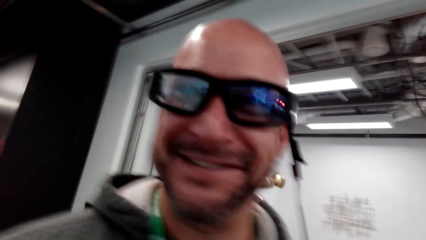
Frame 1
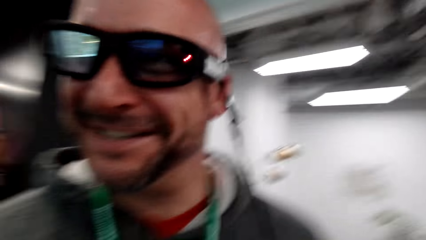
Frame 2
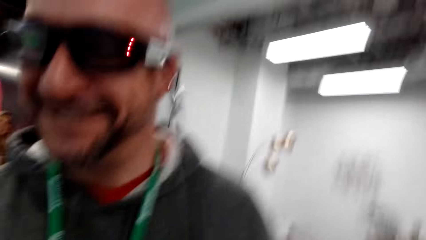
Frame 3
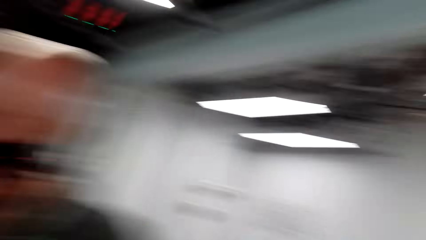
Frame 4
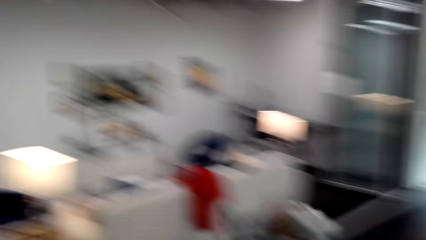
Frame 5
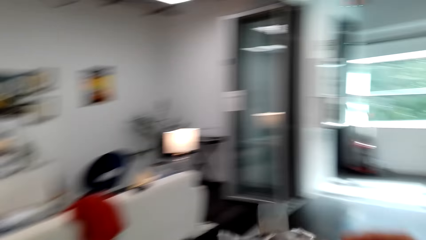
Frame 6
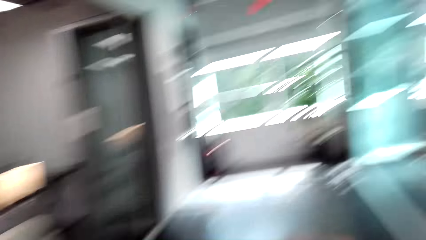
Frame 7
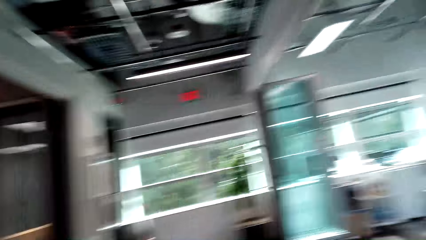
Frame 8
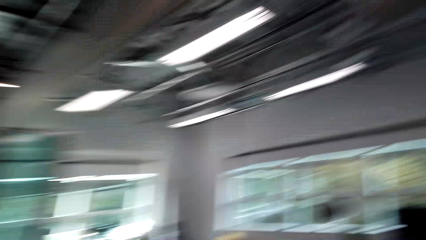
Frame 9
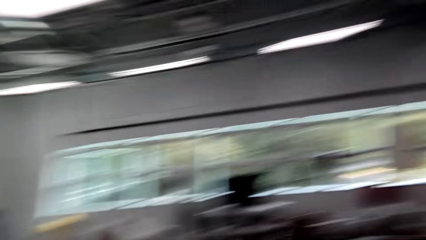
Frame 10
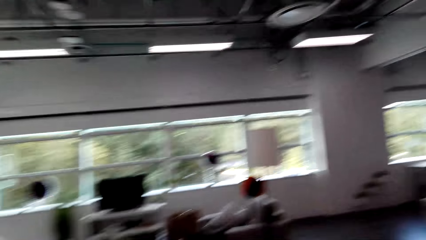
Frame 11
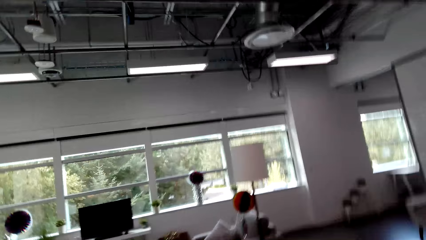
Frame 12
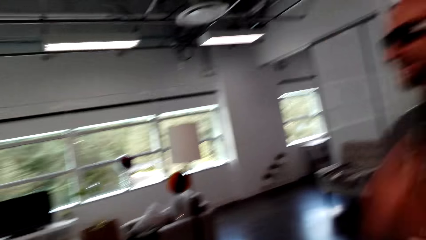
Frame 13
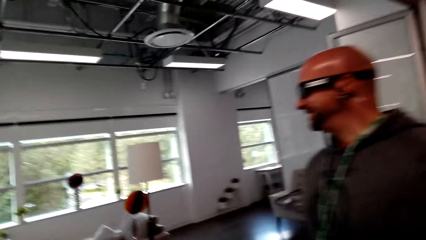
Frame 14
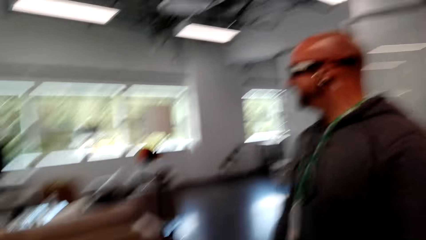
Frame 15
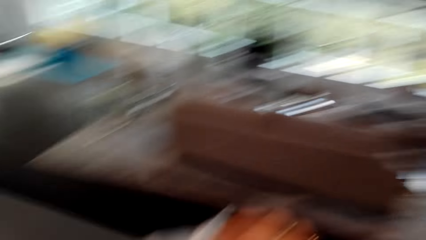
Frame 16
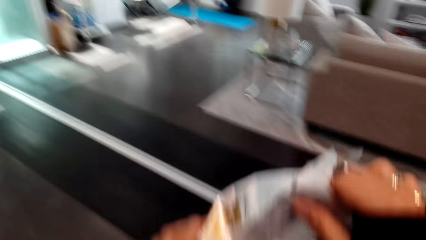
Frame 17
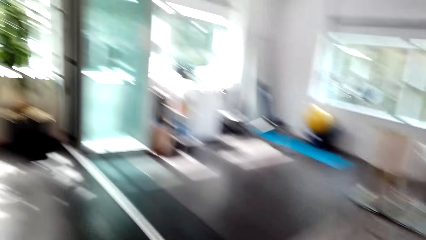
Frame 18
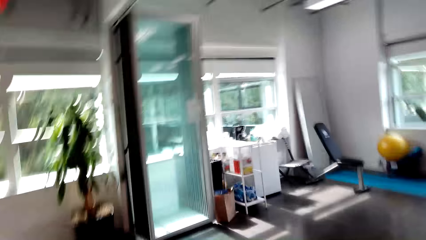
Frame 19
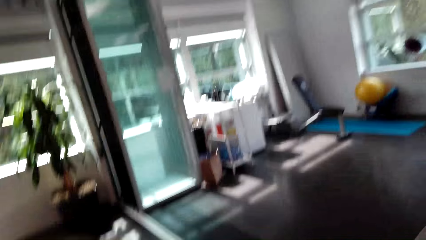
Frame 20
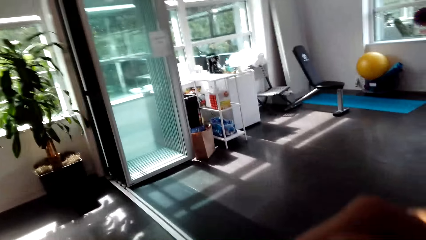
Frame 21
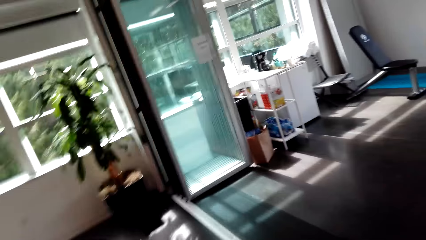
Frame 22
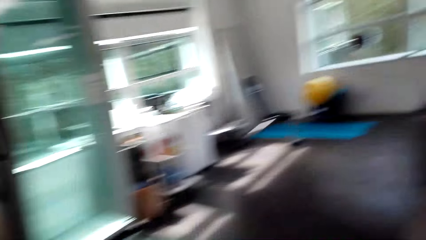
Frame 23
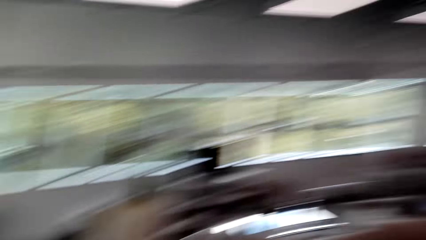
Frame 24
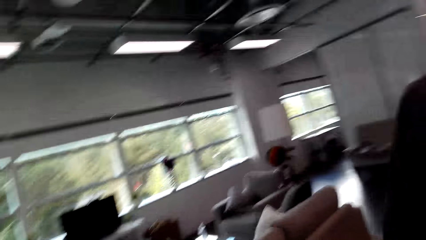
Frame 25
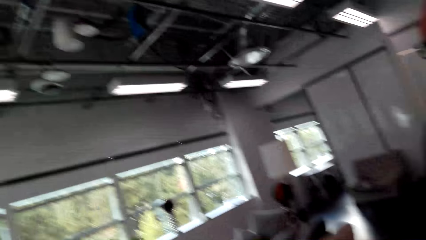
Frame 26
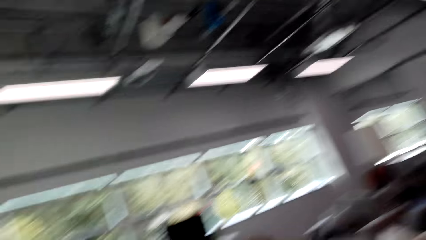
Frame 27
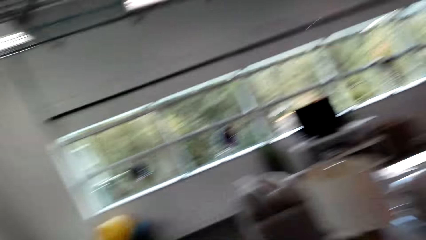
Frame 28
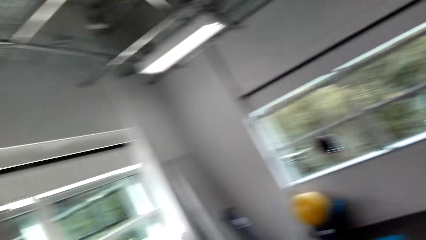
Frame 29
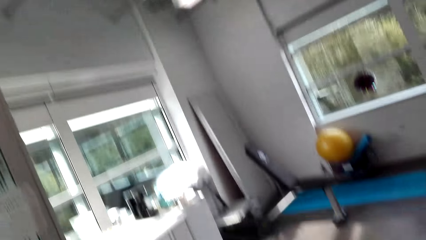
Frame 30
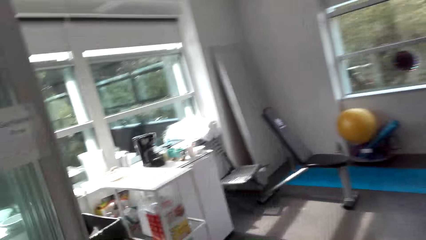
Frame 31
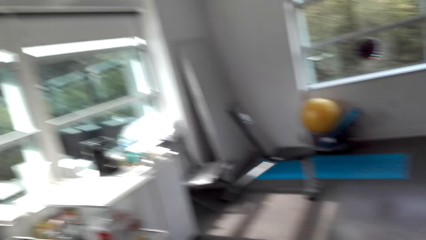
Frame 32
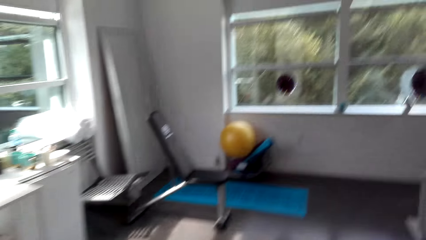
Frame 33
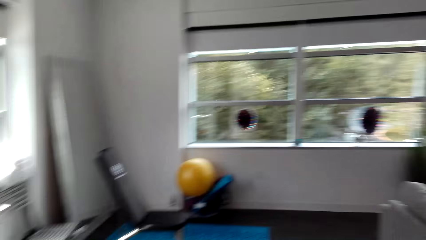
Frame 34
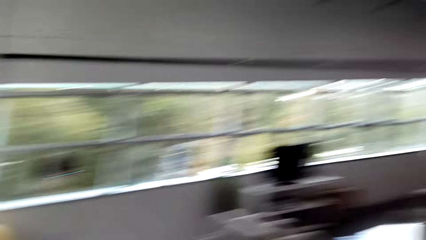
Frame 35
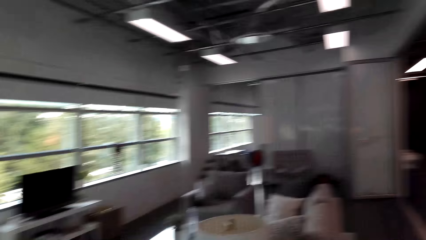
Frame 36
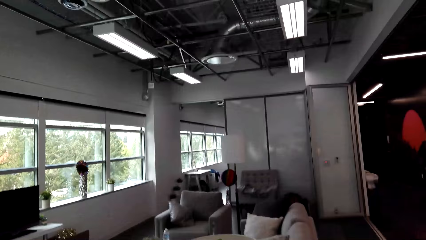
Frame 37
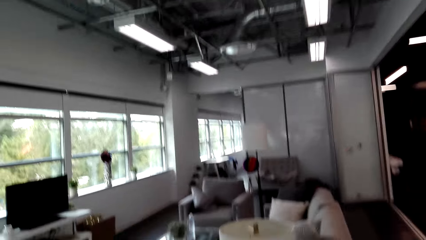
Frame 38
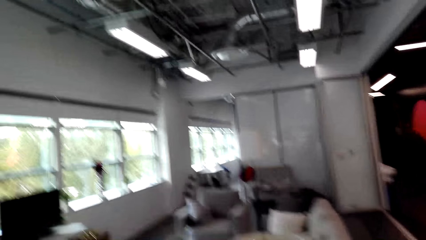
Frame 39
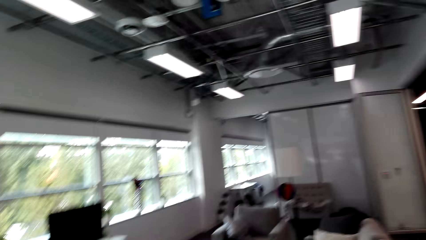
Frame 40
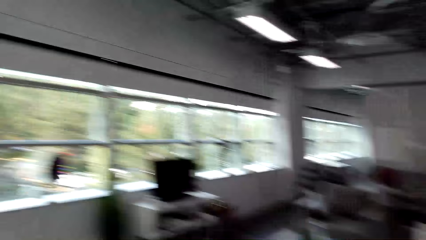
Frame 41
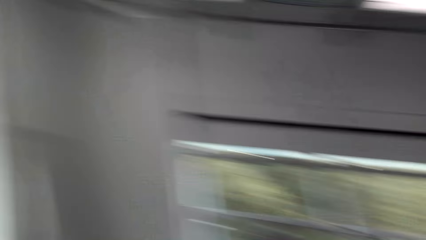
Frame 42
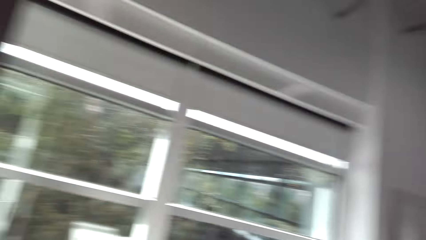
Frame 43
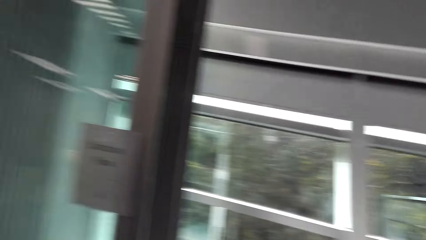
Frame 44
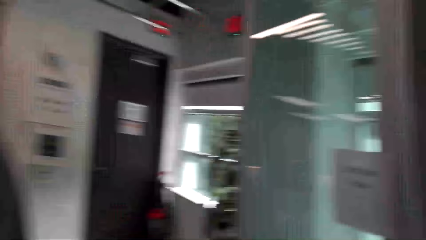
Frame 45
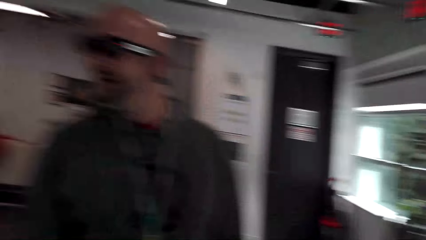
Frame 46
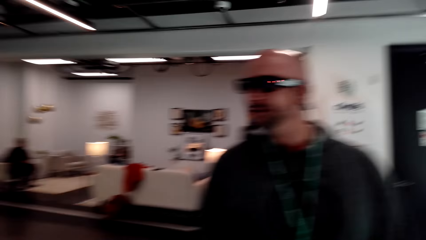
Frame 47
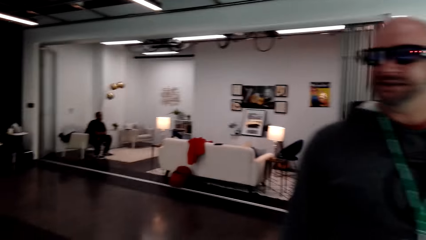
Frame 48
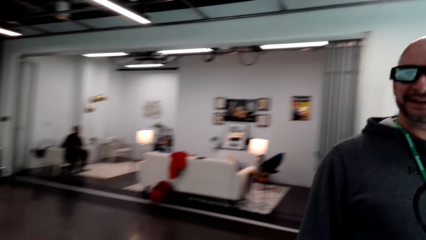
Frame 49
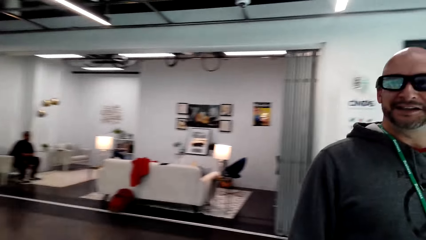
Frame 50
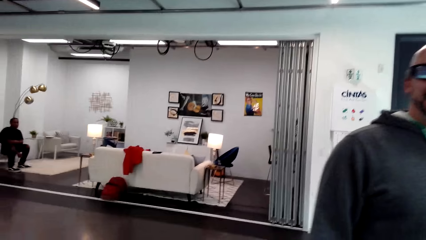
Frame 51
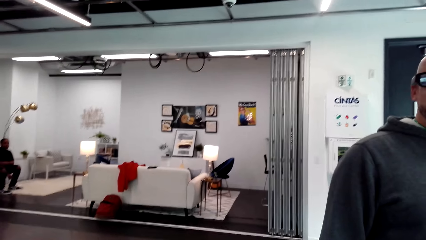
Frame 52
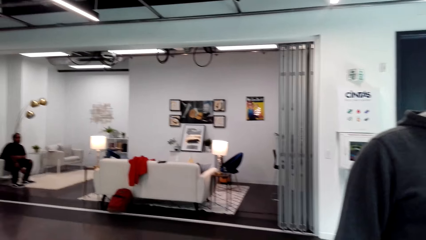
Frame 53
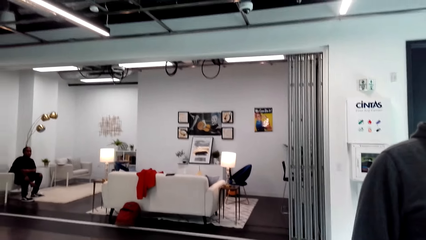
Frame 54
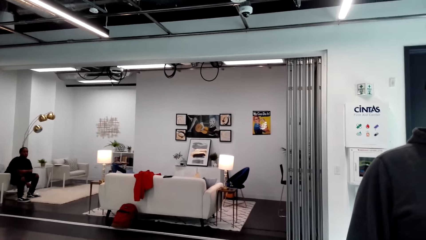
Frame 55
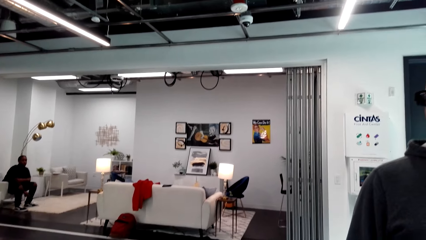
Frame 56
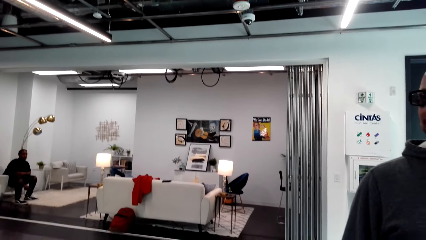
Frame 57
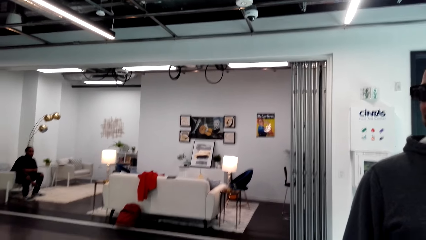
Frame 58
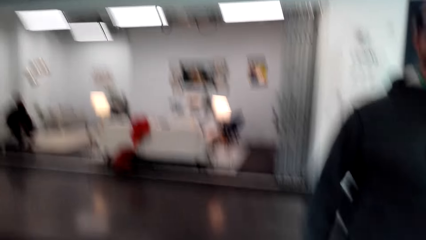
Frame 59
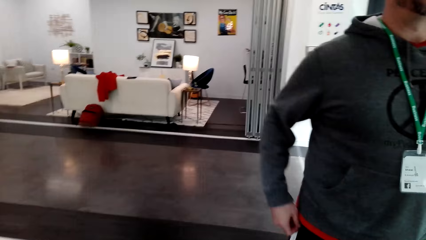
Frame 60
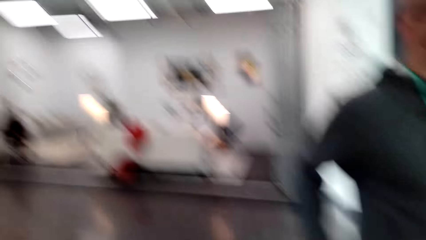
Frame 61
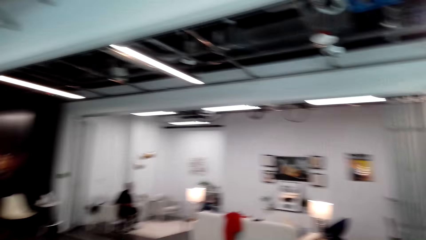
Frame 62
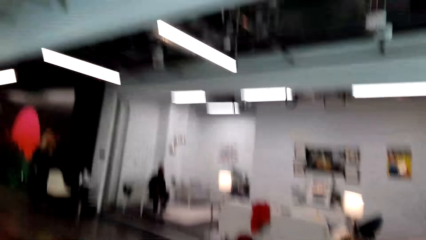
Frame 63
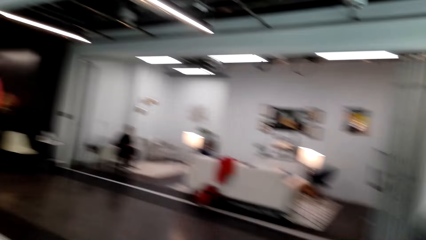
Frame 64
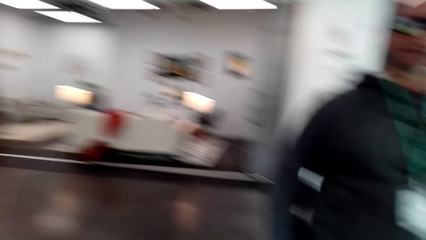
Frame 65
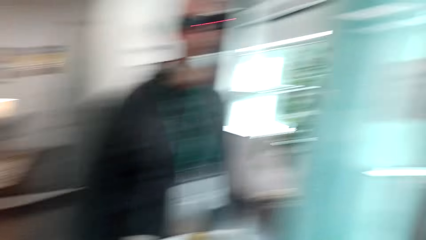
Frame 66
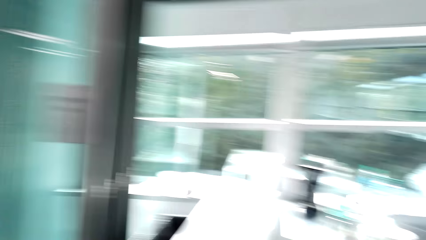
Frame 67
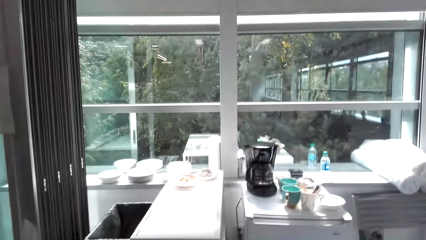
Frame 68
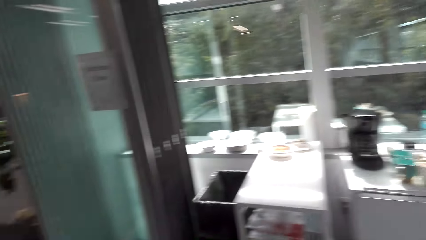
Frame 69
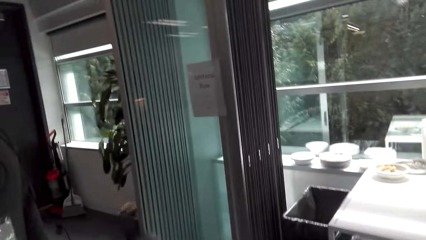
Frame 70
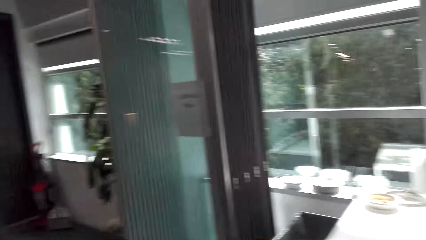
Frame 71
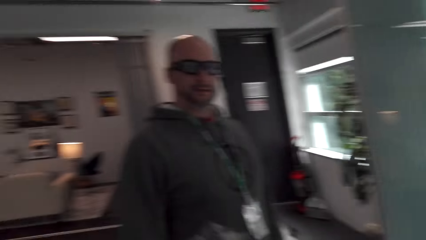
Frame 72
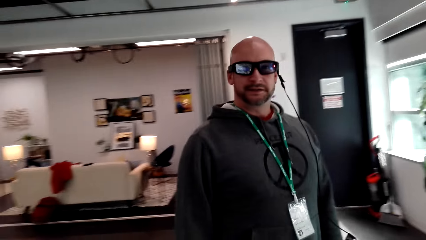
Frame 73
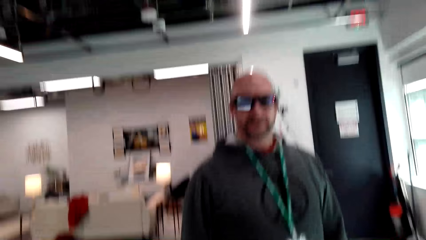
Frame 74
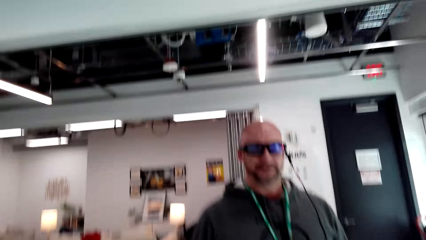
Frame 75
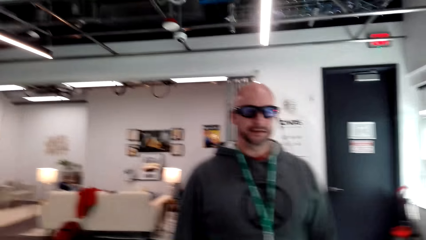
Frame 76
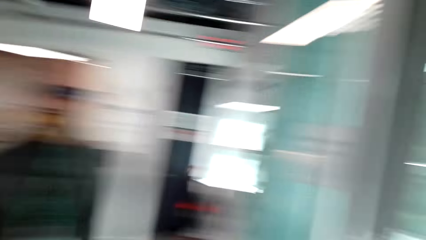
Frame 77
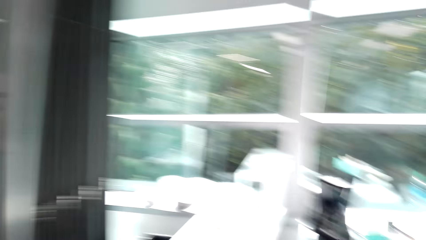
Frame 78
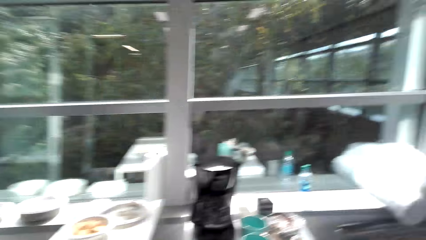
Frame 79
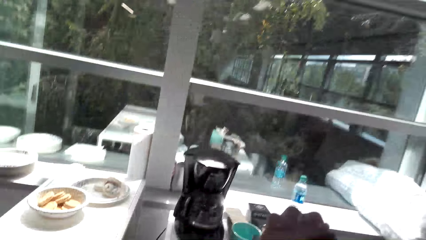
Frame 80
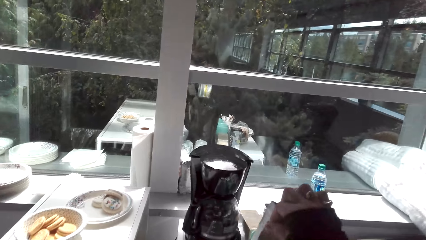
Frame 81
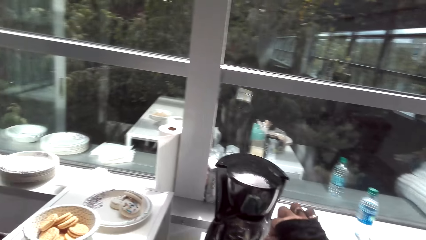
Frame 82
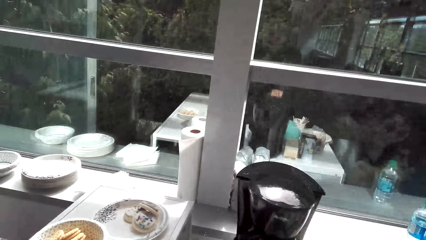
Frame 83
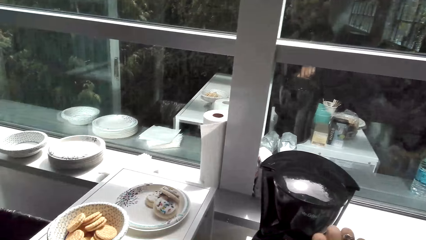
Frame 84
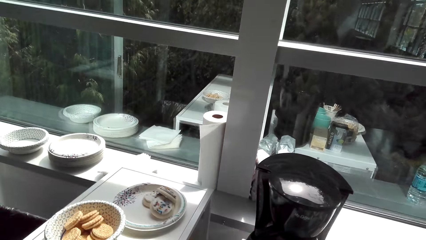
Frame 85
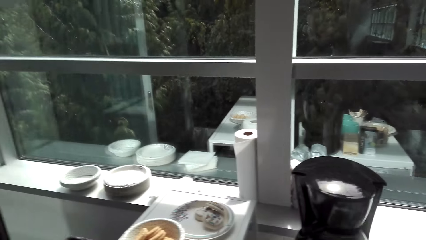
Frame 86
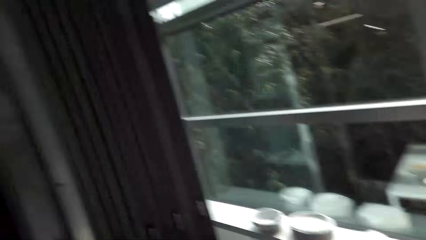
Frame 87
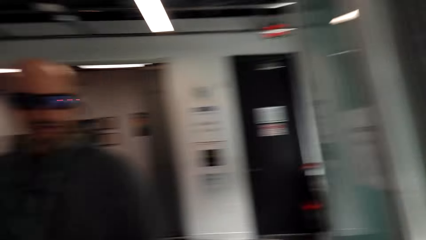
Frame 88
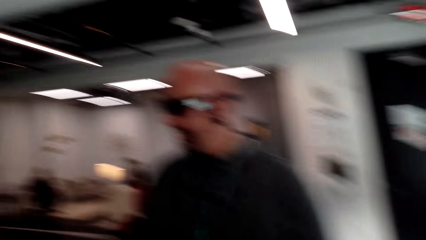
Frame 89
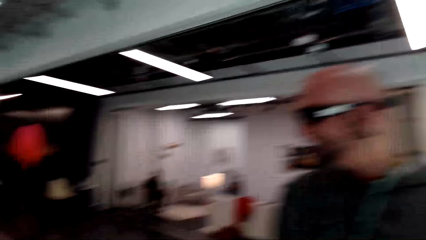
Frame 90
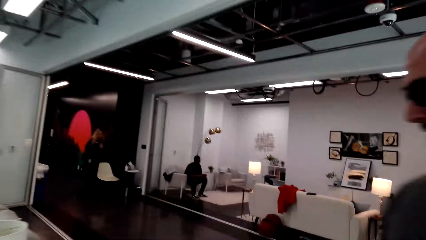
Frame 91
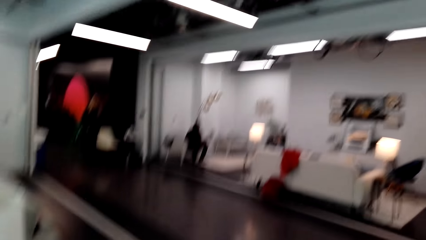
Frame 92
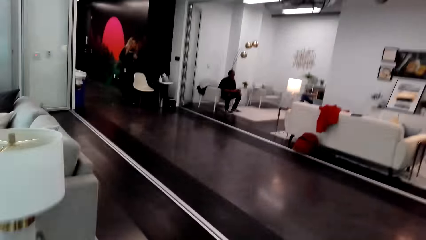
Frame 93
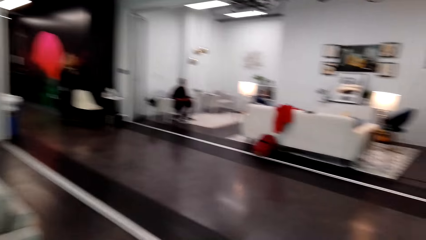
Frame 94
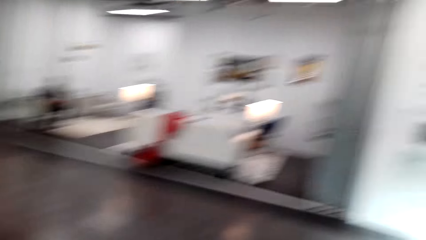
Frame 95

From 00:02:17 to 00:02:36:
The camera wearer talks to the man. They move around. The man moves a hand. The camera wearer looks around. They talk to the man.
